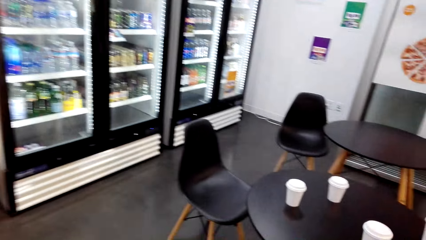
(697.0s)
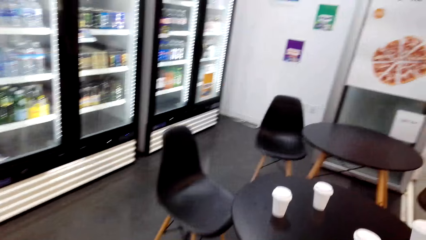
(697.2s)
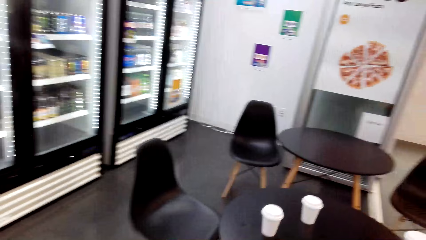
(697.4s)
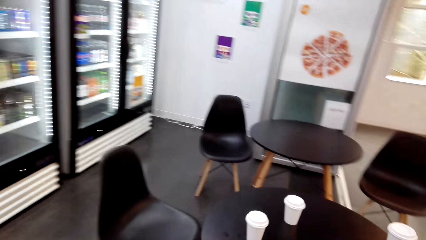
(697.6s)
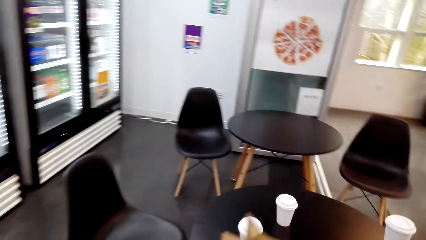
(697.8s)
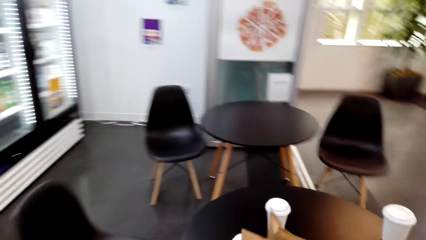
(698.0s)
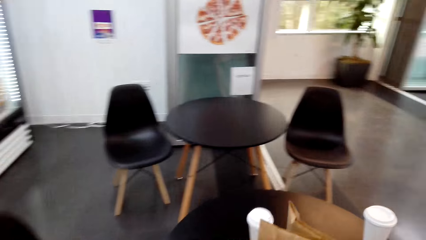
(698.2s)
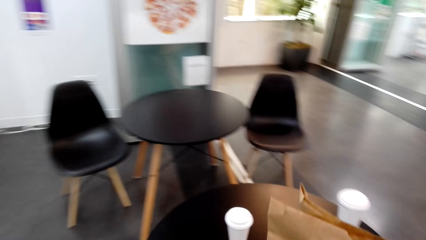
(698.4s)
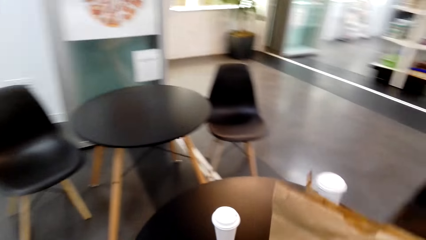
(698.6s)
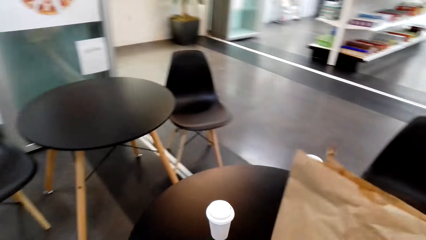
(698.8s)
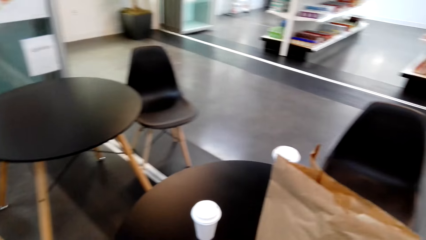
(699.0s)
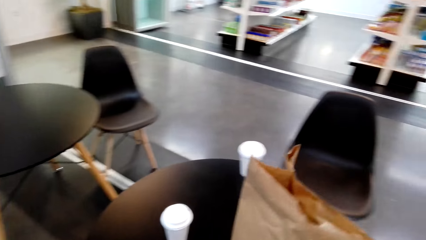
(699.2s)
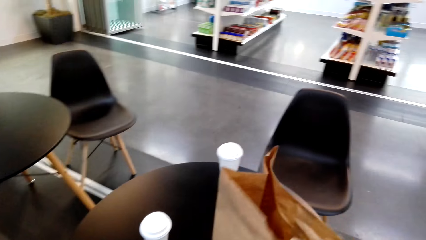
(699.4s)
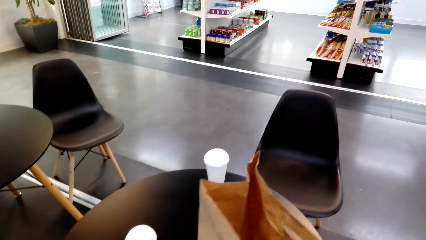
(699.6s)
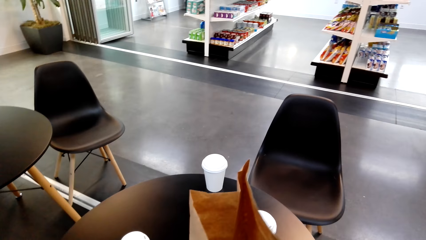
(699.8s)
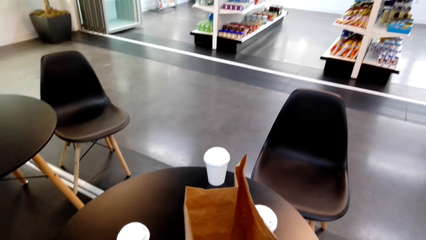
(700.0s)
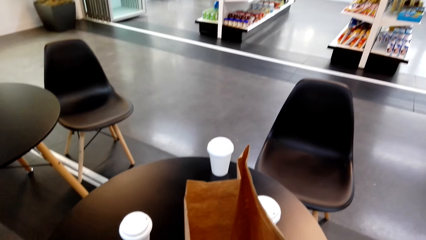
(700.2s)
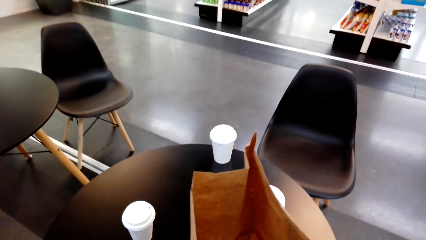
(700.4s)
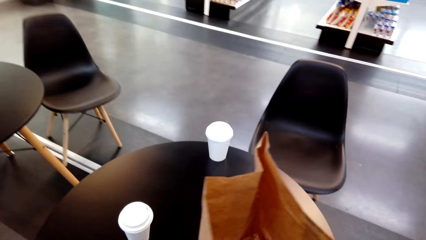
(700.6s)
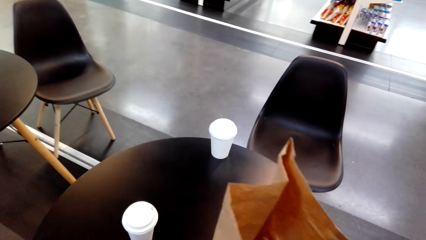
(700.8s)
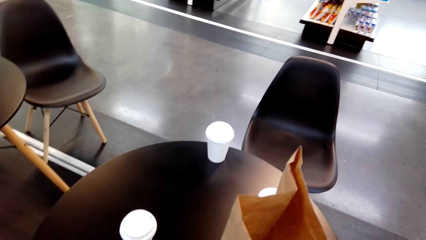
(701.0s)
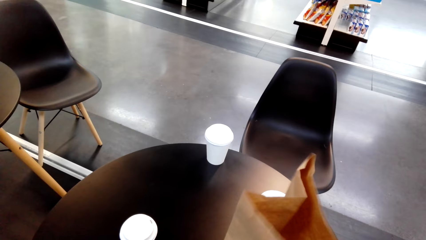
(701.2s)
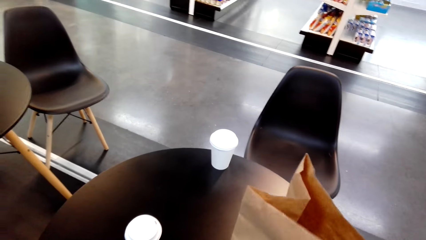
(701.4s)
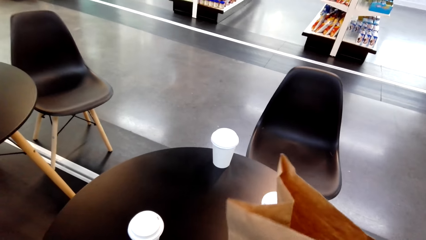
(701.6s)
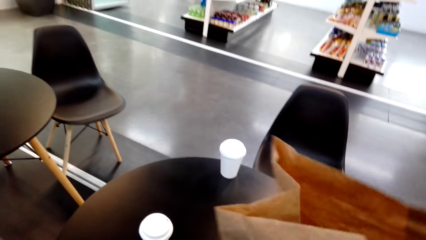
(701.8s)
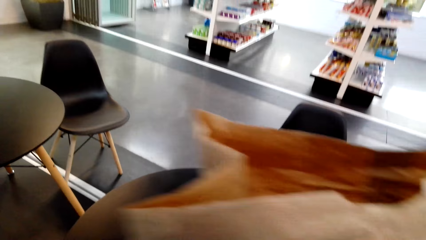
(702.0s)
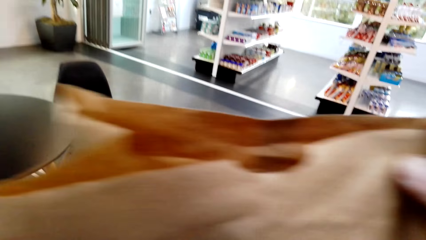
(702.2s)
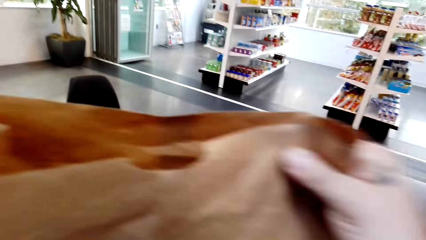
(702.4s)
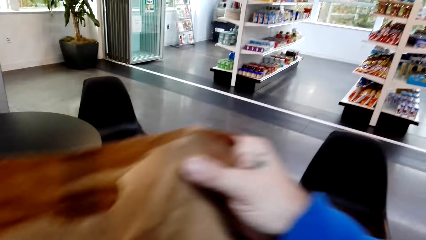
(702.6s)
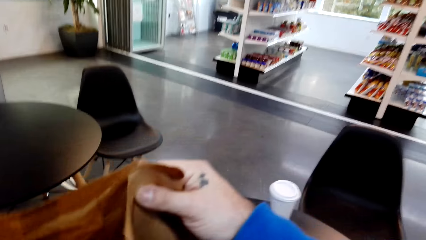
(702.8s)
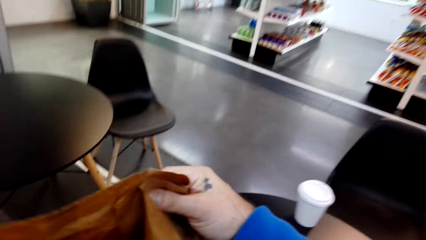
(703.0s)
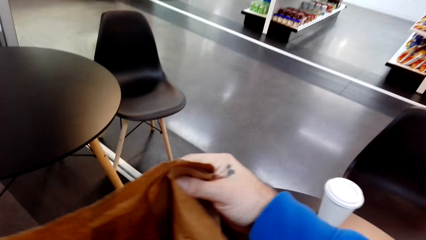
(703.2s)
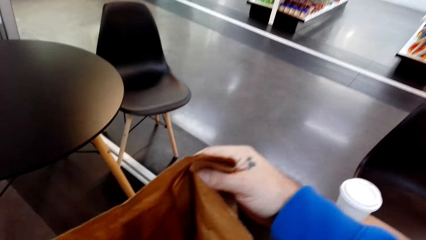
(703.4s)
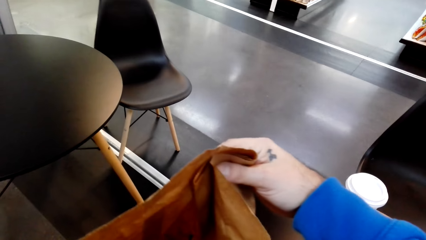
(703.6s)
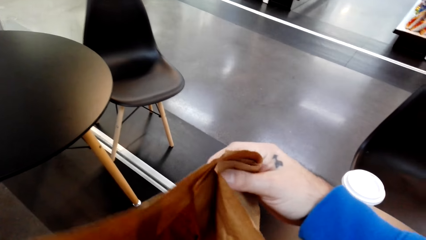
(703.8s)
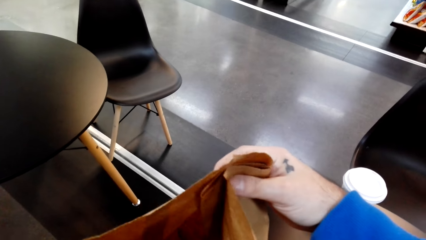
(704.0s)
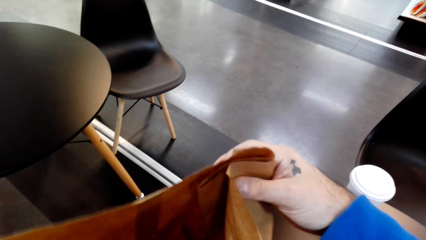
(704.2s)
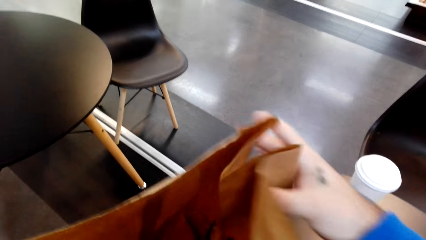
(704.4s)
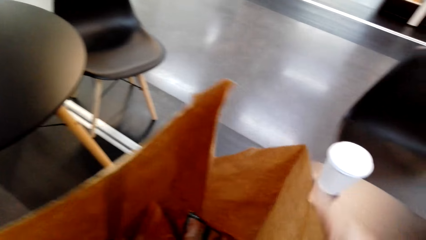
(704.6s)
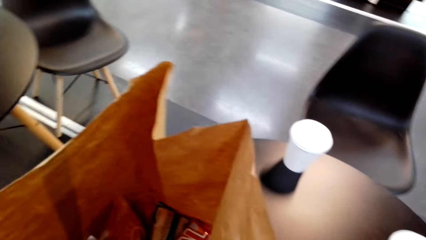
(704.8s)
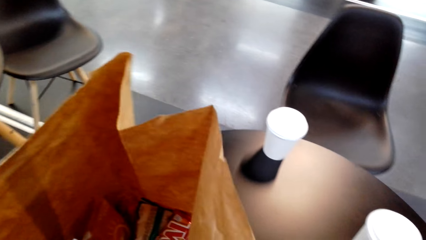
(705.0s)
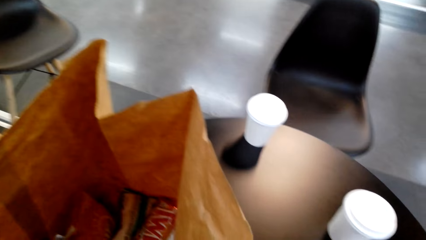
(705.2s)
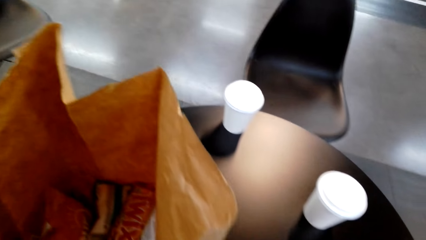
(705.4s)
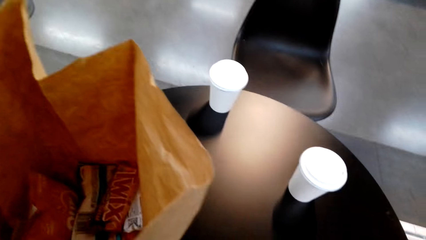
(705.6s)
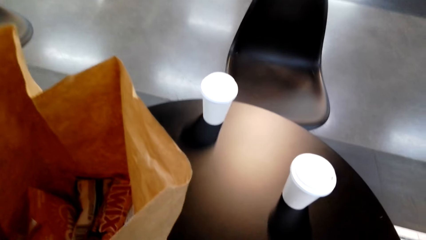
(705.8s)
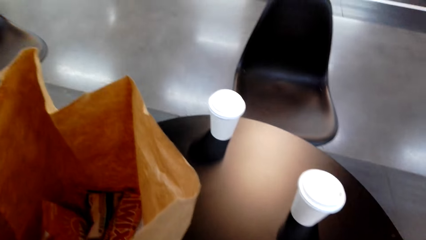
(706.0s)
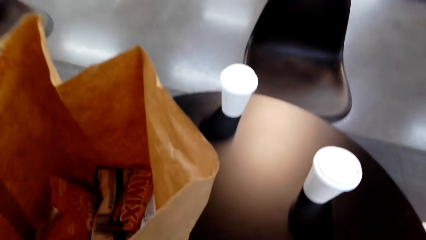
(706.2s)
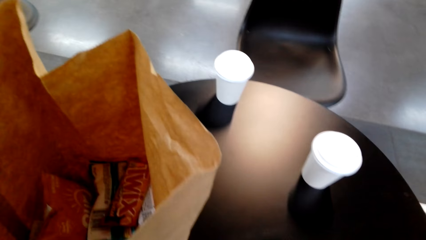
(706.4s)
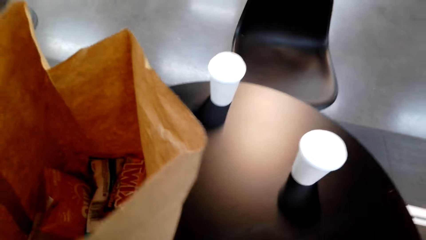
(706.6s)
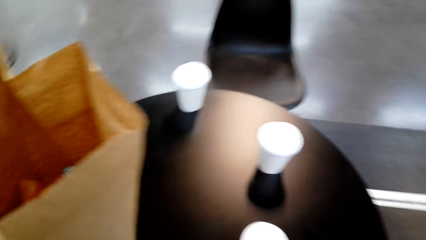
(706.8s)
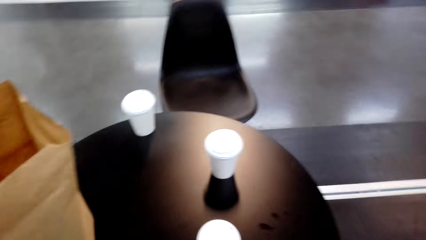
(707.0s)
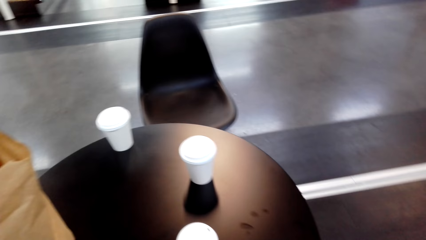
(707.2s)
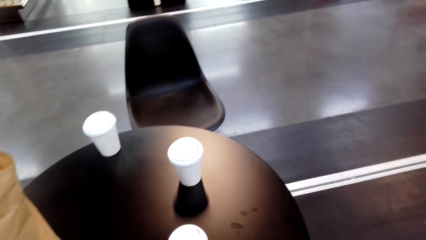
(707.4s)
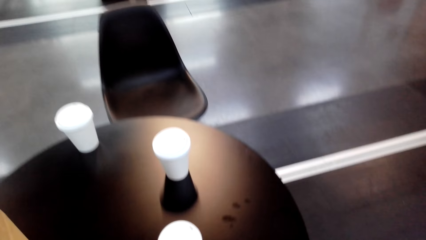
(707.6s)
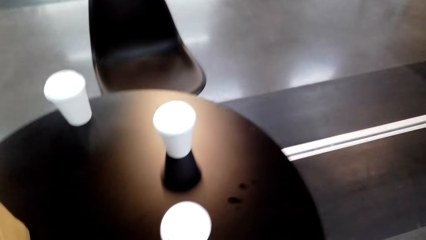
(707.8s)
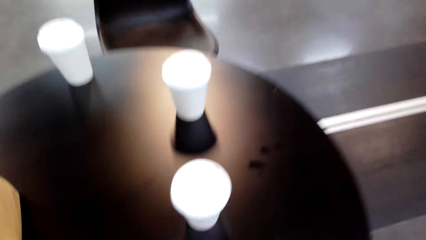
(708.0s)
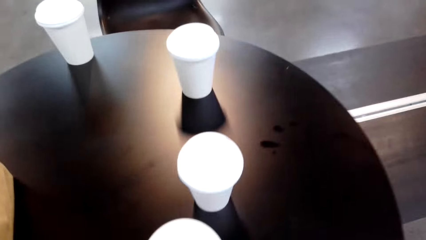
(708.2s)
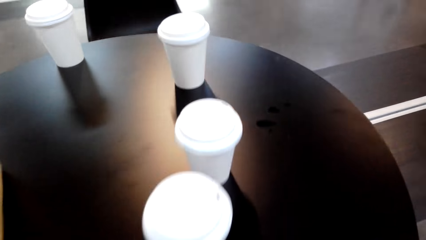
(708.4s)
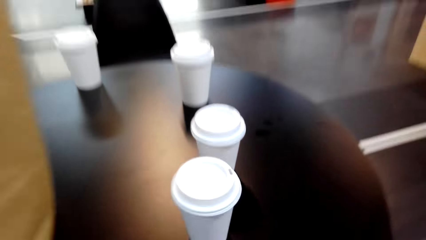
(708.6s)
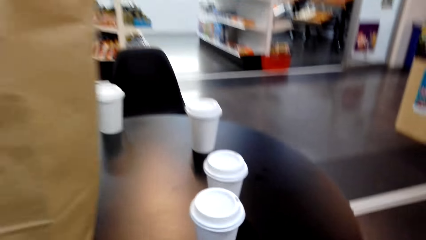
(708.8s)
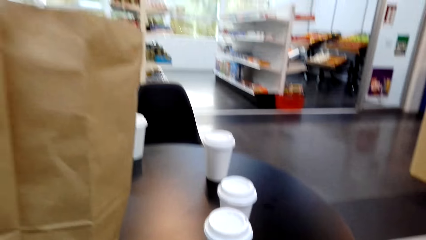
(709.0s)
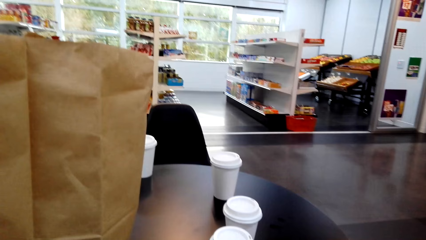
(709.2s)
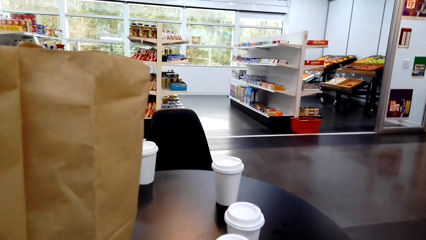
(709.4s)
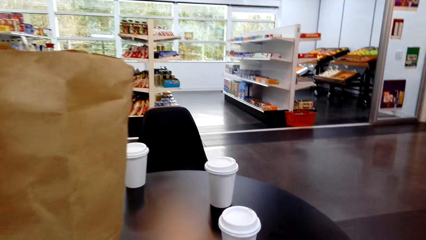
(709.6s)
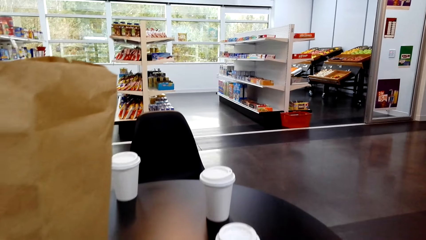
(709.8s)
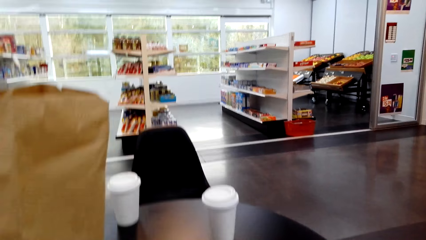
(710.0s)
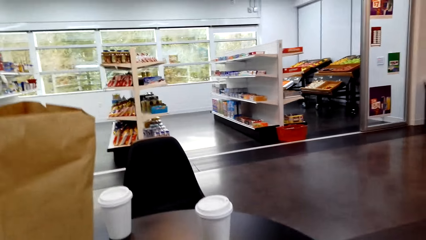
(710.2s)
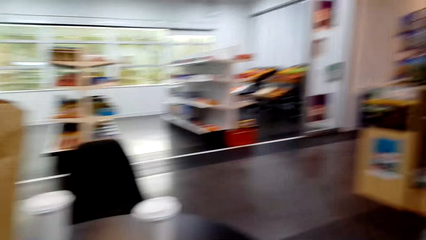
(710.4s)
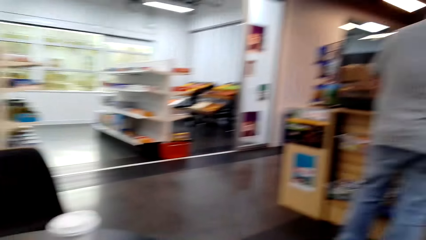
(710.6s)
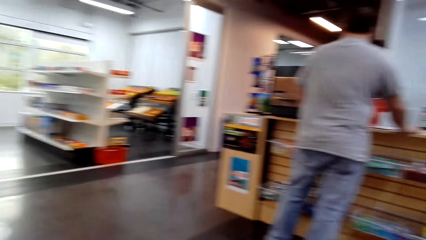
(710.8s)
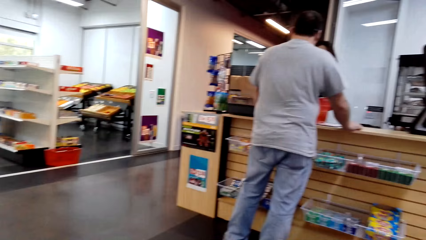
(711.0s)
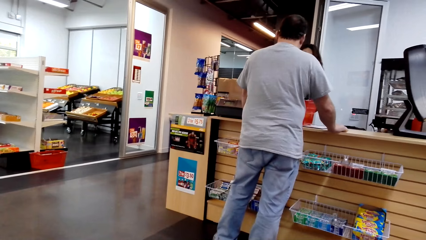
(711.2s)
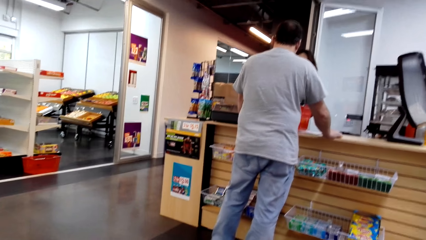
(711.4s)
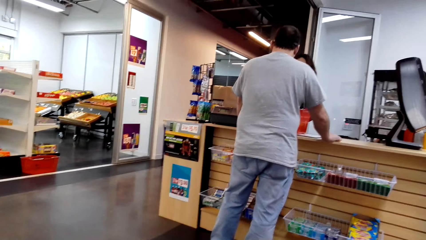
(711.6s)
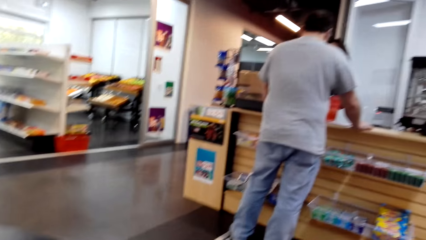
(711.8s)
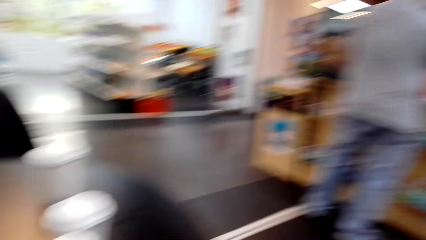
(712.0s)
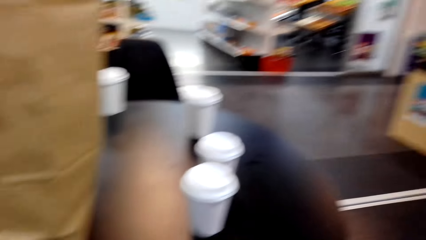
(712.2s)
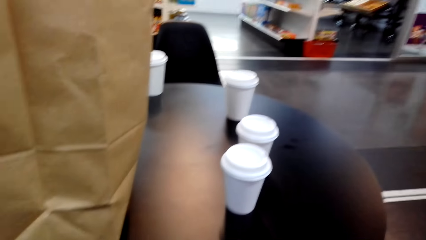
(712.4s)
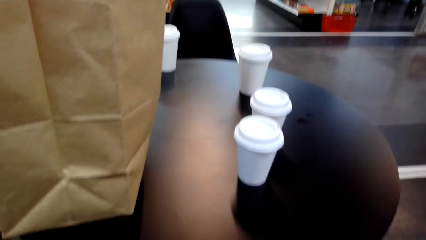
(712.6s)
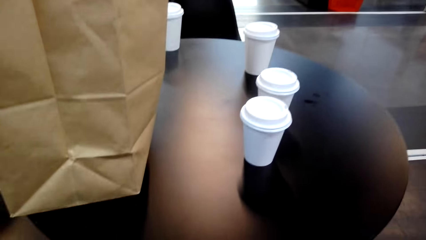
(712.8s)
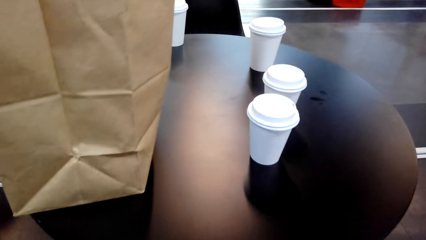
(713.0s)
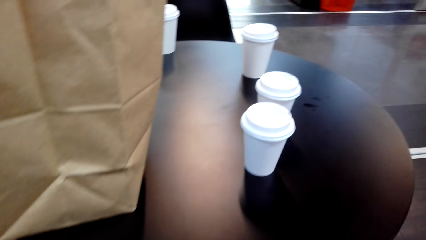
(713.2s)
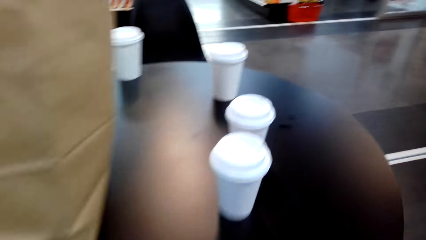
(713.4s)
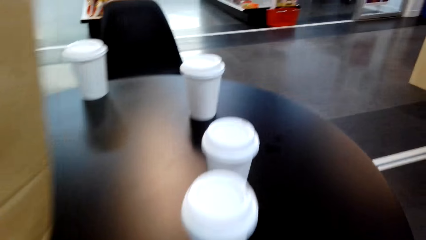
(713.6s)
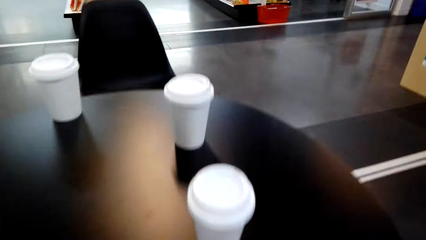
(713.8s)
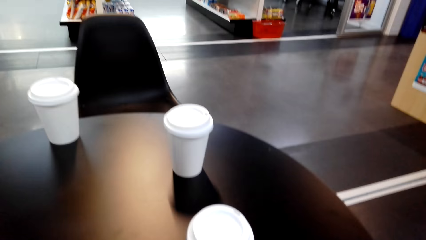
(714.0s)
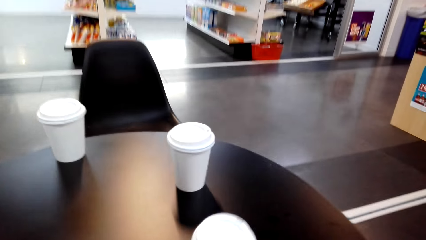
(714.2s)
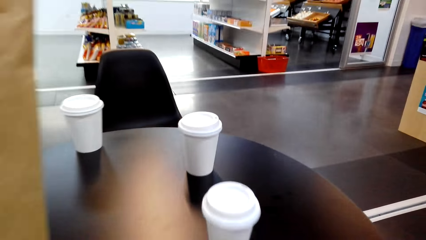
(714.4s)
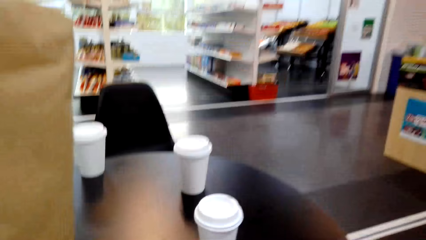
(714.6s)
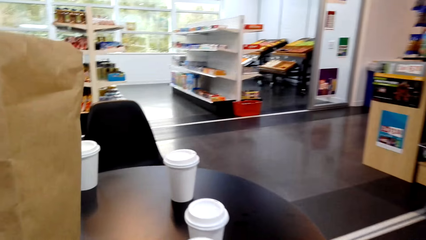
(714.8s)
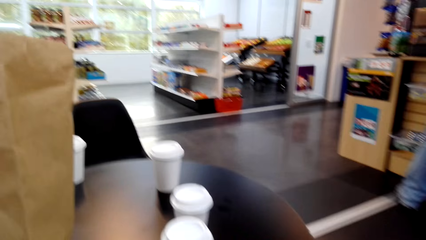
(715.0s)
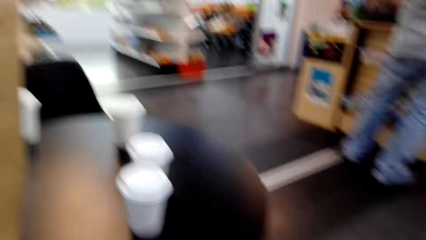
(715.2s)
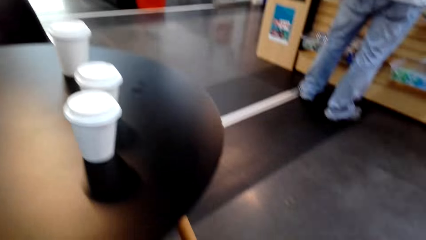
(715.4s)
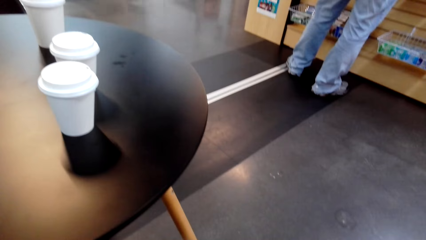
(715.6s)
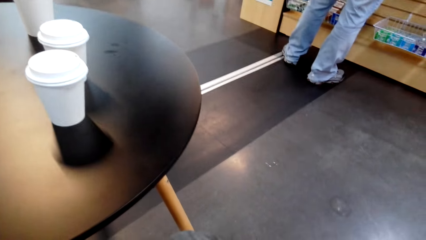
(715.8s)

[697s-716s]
The camera wearer puts the paper bag or shopping bag on the table. They take the shopping bag. They put the shopping bag on the table. They stand on the floor. They sit. A man stands on the floor. The camera wearer stands on the floor.
